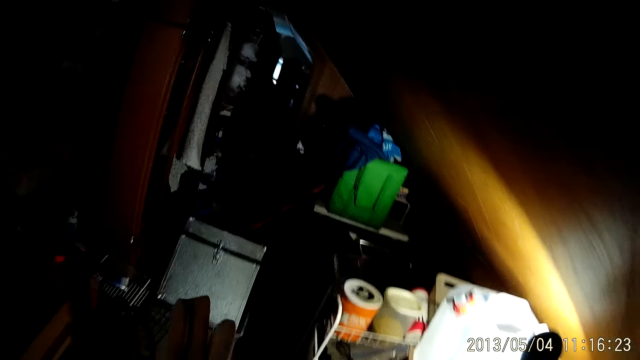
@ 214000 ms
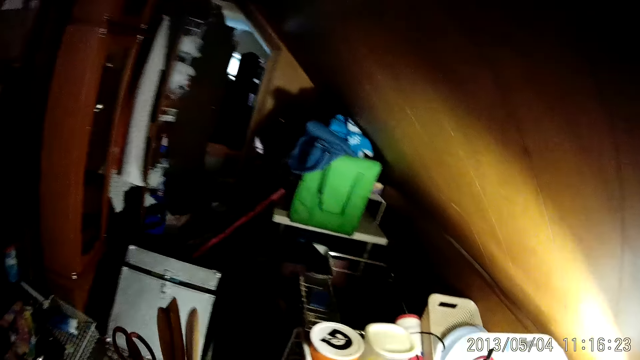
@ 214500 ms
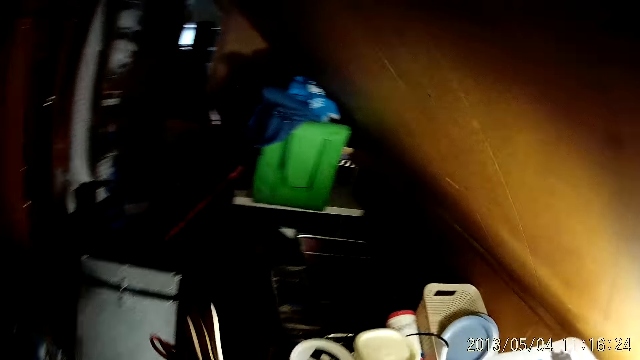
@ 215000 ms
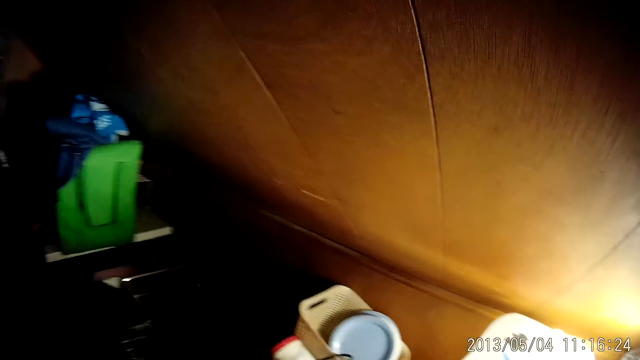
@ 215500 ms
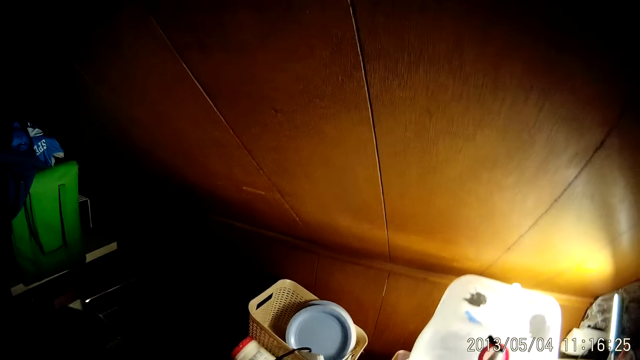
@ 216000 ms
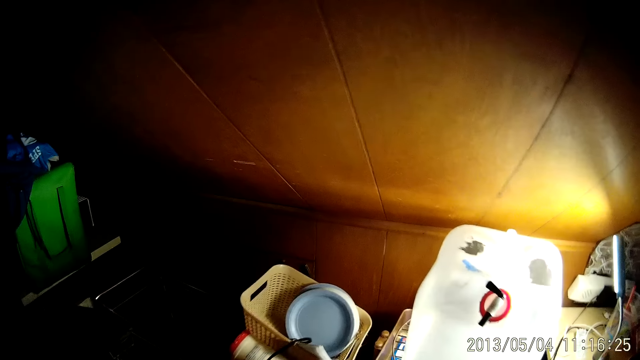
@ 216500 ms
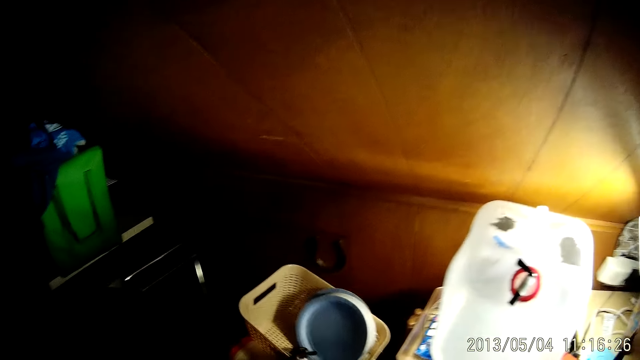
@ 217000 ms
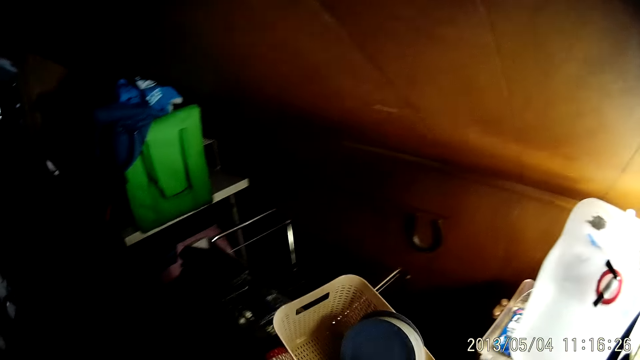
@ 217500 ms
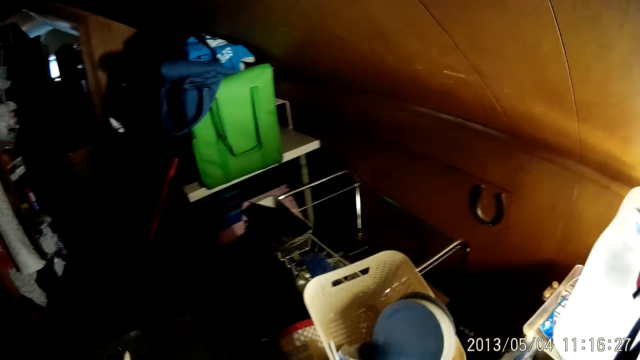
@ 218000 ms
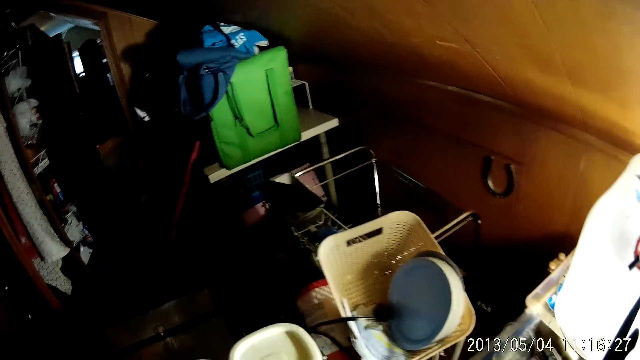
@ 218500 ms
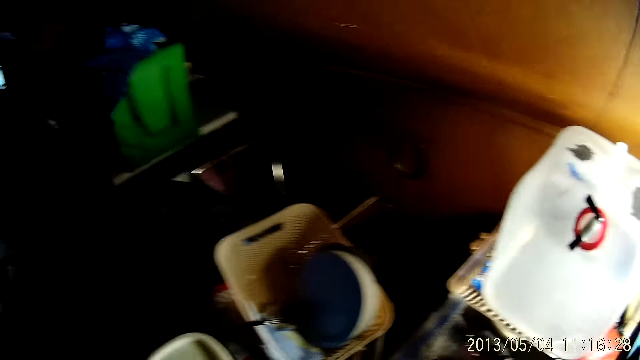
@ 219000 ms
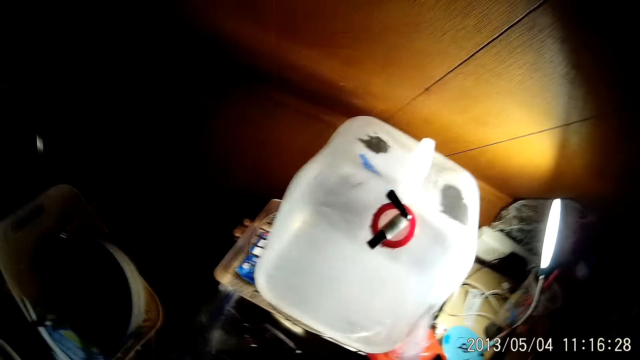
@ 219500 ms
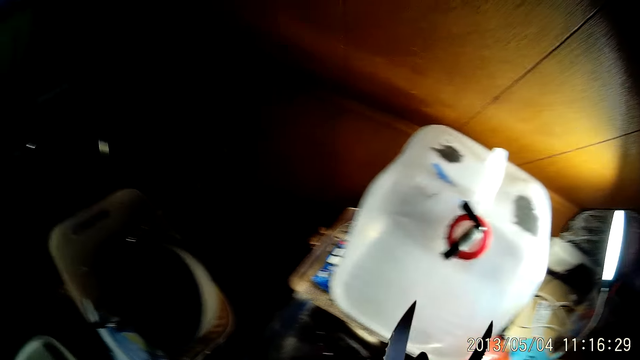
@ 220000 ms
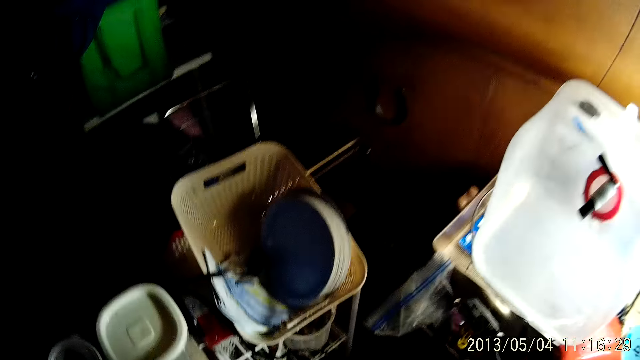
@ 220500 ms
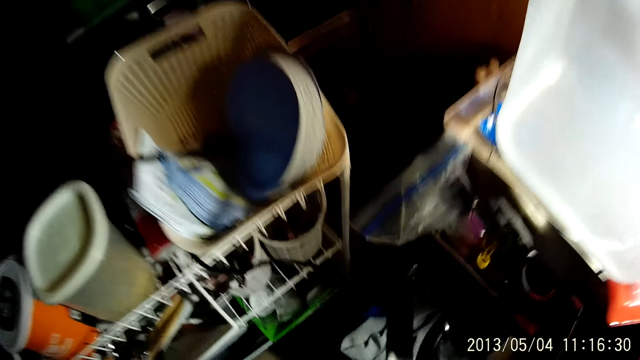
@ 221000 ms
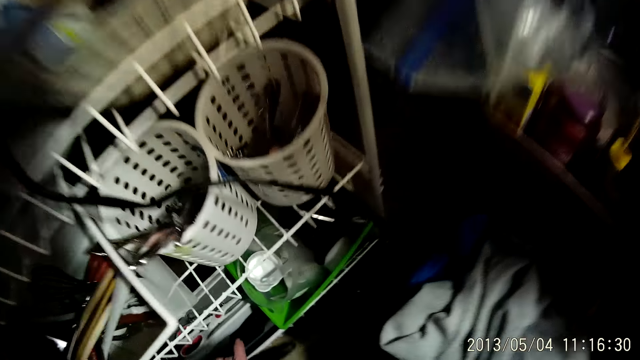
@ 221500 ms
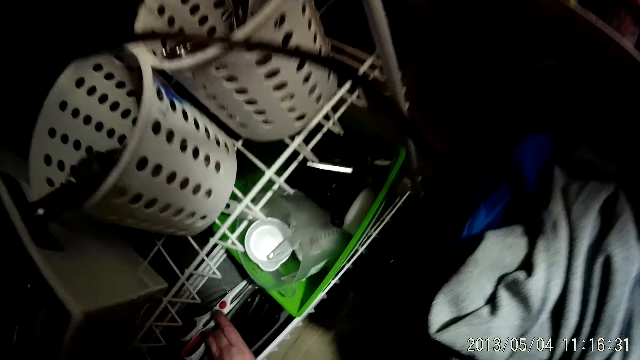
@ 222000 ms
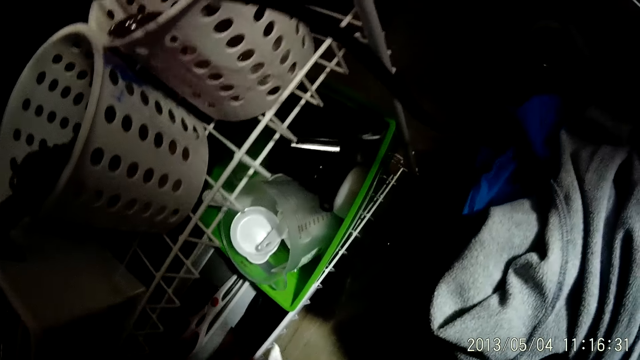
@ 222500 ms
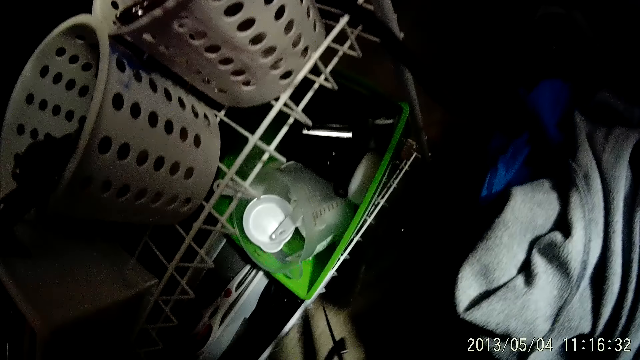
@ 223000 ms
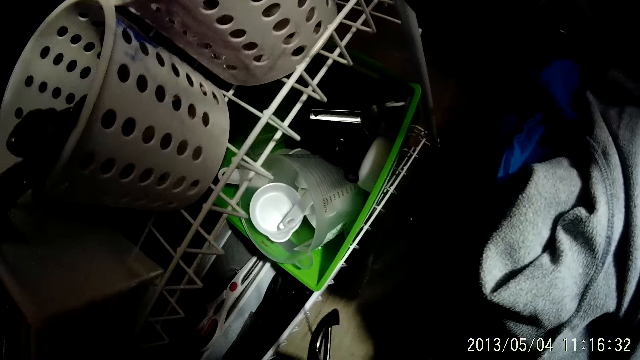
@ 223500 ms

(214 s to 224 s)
The camera wearer walks around. She drops a spoon in the rack with her left hand.

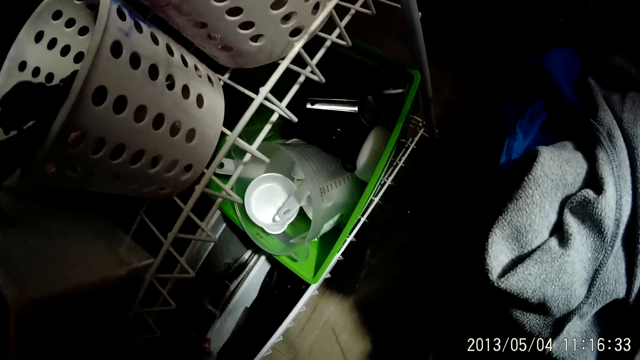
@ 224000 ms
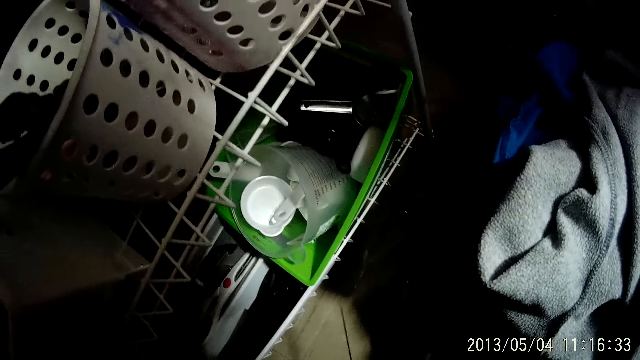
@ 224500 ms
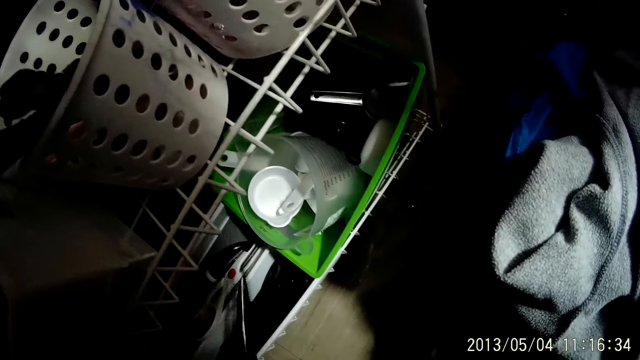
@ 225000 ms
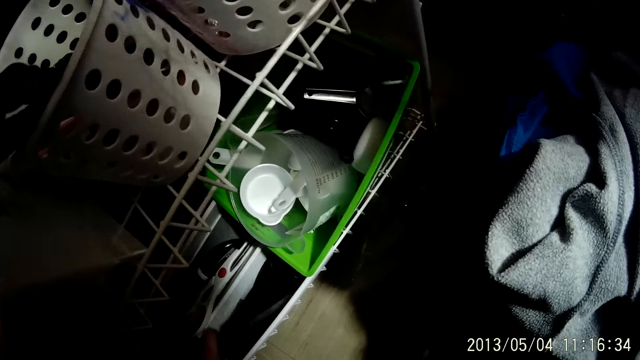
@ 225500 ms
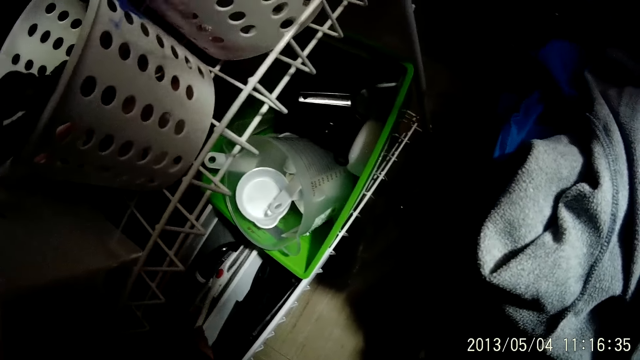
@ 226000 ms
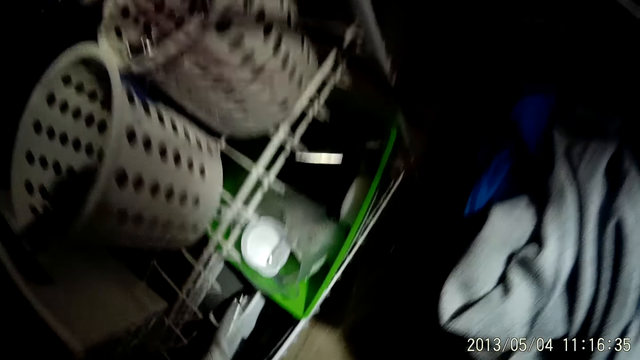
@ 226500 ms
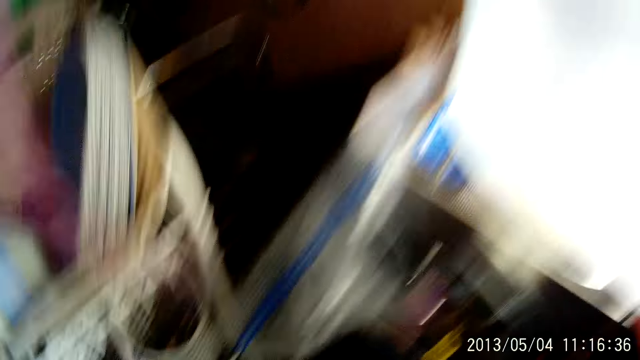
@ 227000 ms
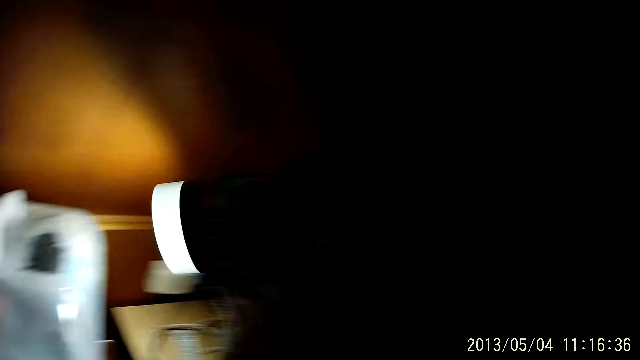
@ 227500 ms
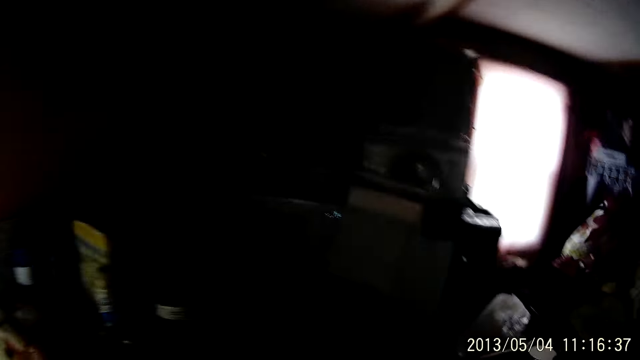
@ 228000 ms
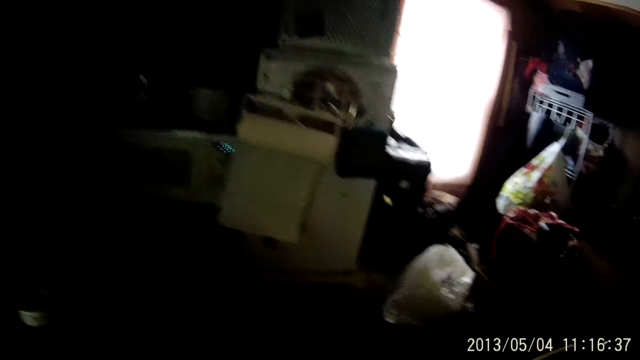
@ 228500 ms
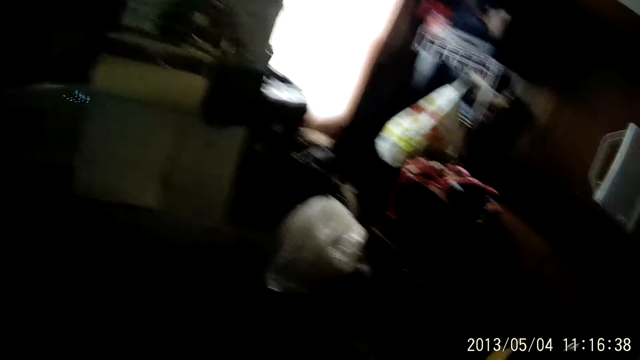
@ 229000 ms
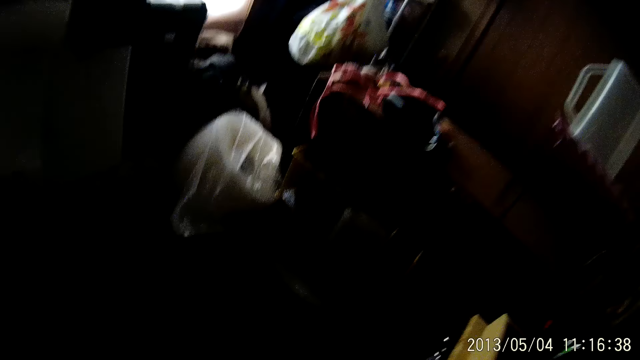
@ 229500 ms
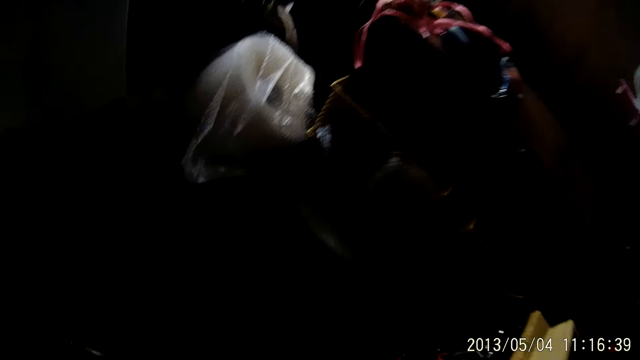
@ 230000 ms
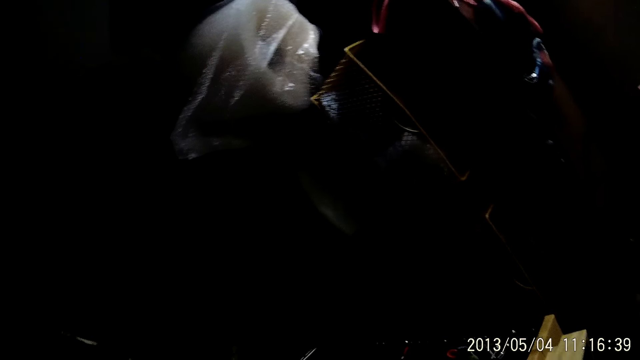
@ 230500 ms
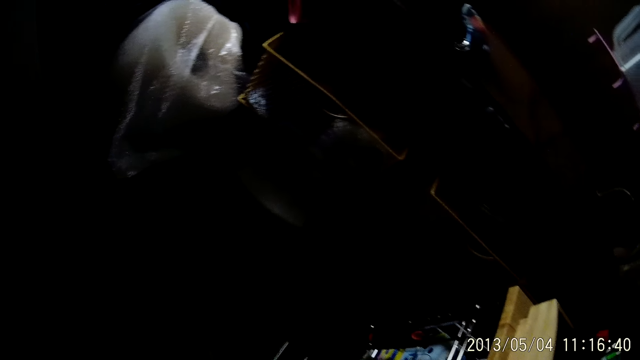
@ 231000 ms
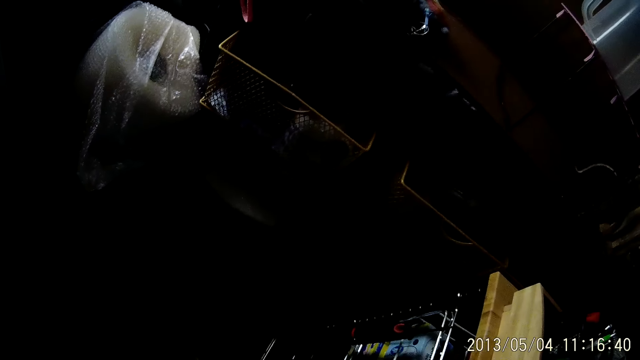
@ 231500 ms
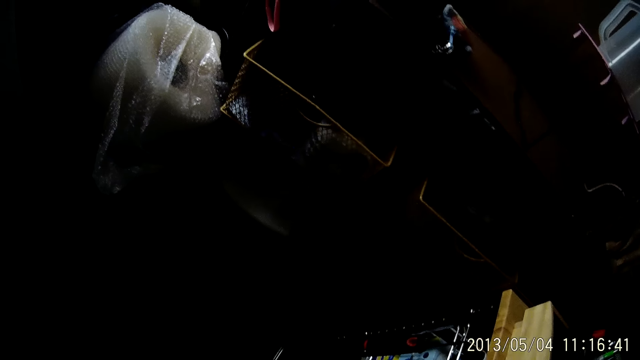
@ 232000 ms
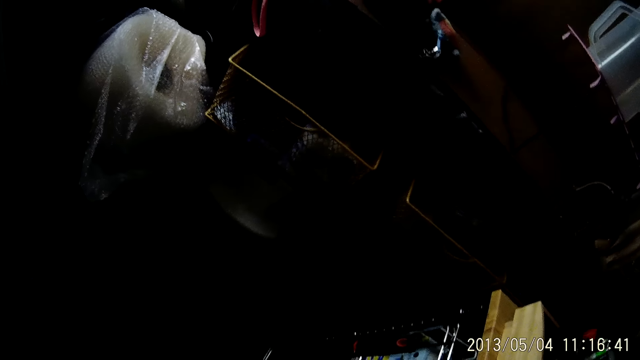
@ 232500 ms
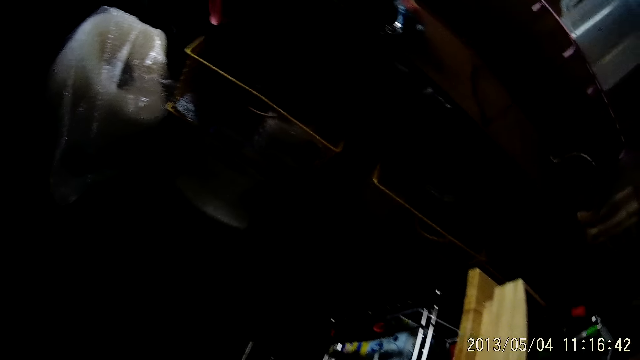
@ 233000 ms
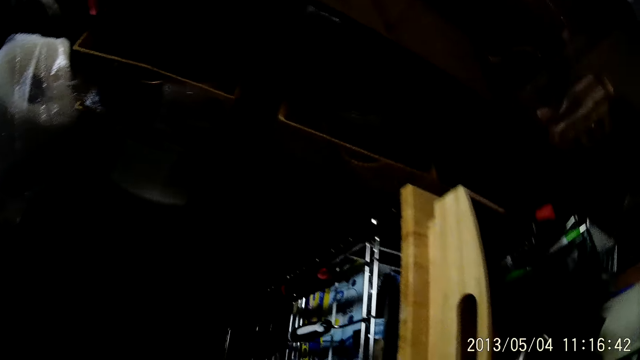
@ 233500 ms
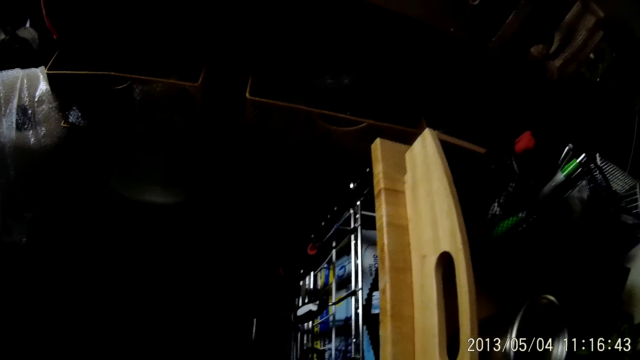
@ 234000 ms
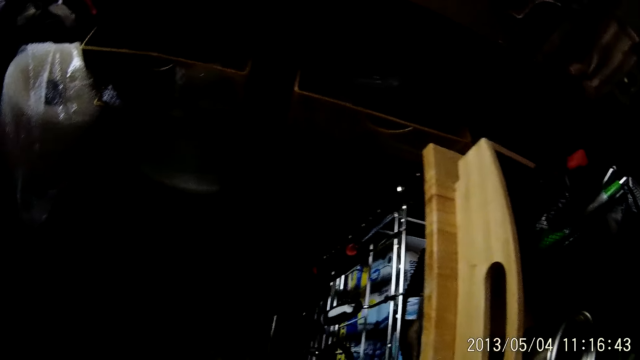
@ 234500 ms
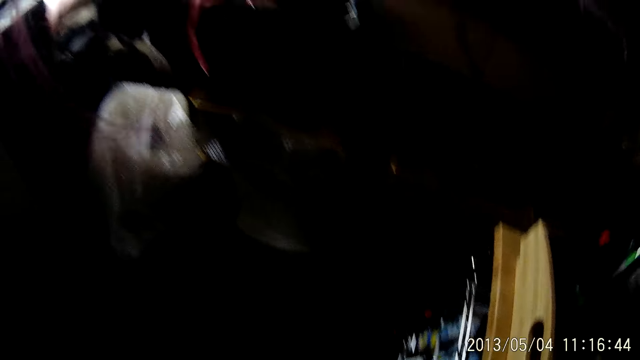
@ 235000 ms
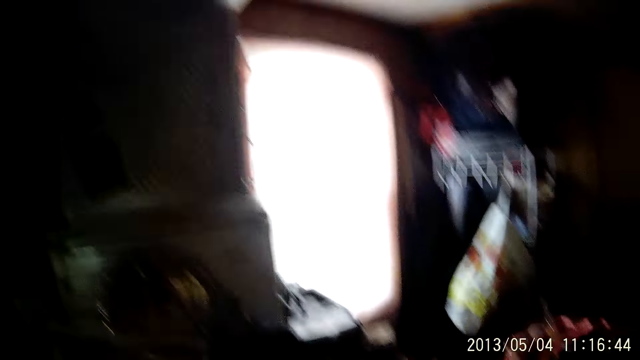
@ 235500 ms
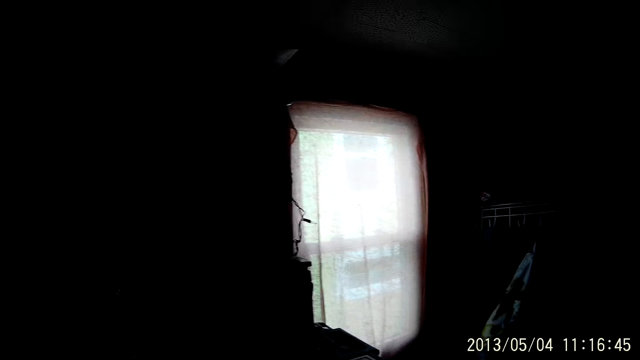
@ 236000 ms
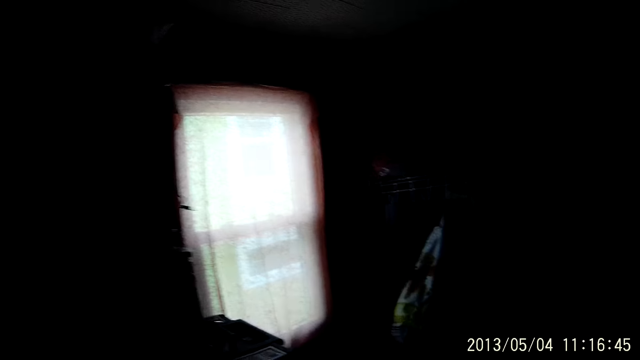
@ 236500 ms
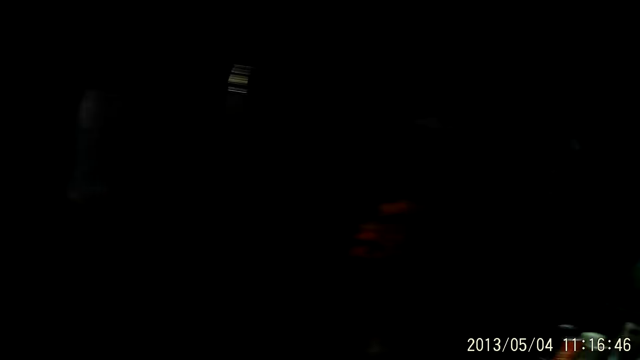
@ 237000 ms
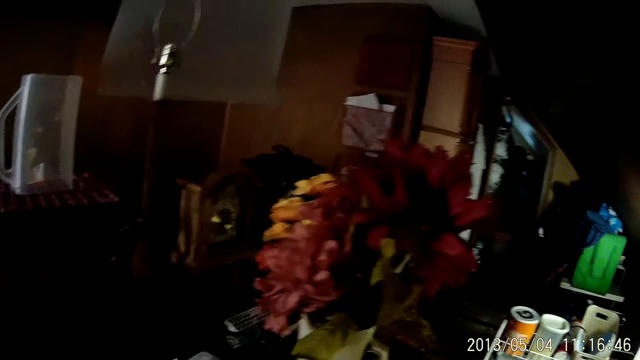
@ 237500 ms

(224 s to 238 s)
The camera wearer touches the spoon. She drops a knife in the rack with her left hand. She drops a knife in the rack with her left hand again. She picks up scissors from the rack with her left hand. She looks around.
